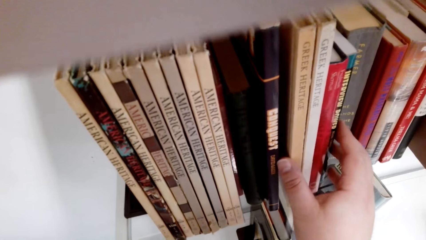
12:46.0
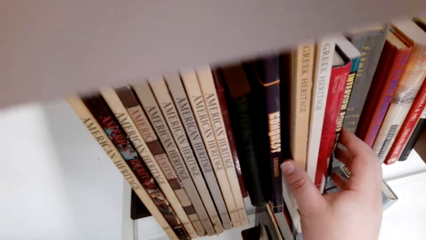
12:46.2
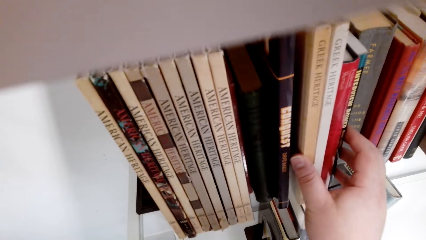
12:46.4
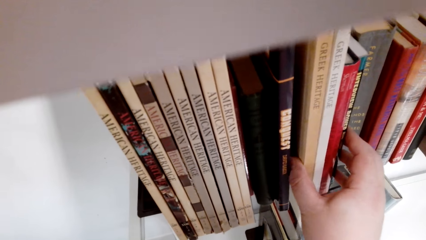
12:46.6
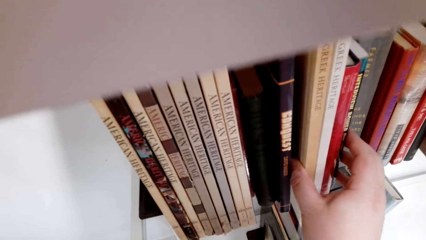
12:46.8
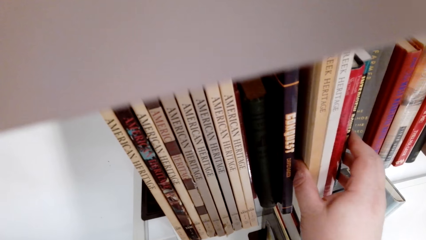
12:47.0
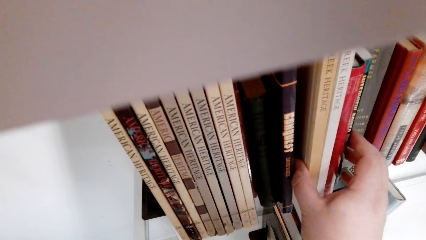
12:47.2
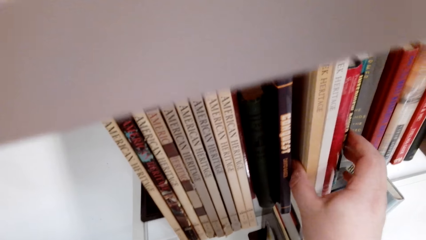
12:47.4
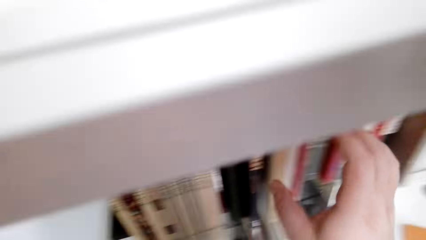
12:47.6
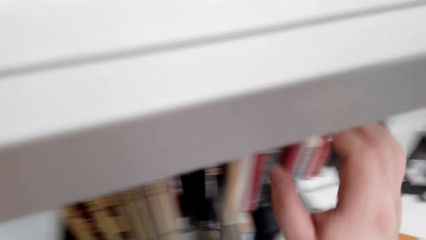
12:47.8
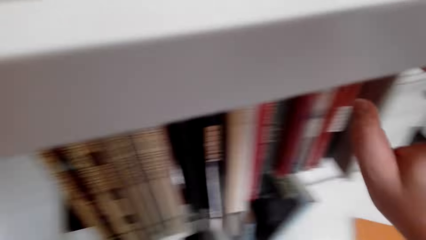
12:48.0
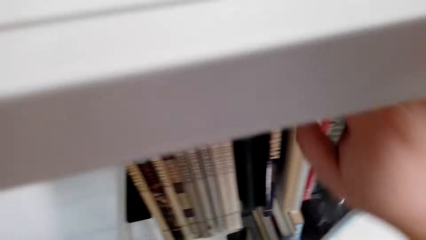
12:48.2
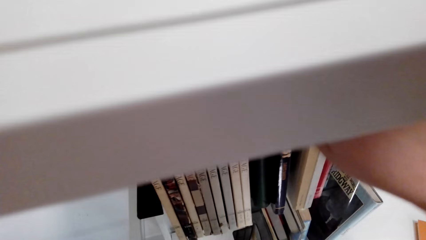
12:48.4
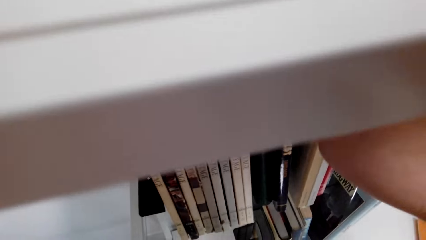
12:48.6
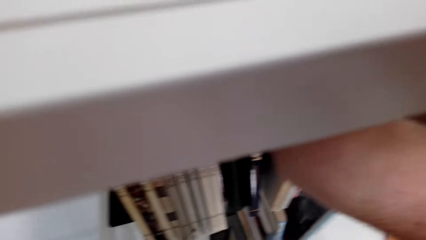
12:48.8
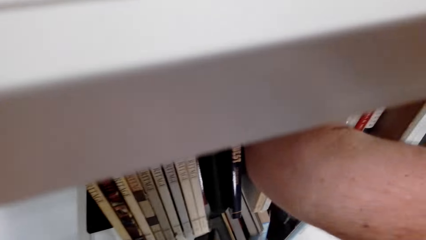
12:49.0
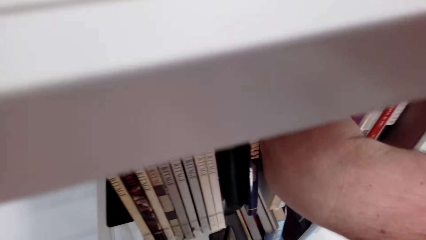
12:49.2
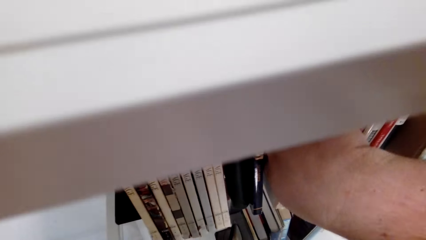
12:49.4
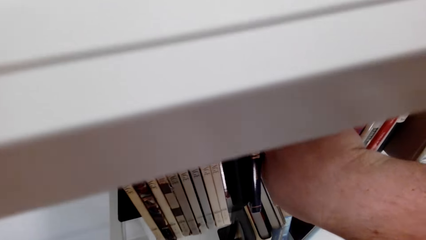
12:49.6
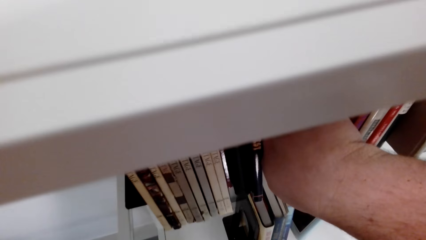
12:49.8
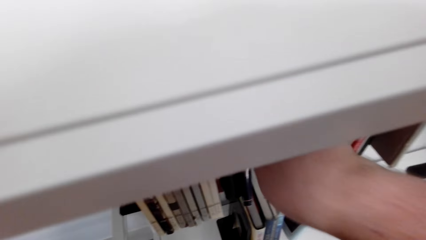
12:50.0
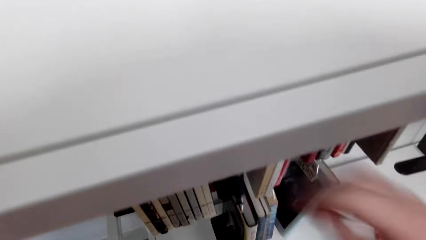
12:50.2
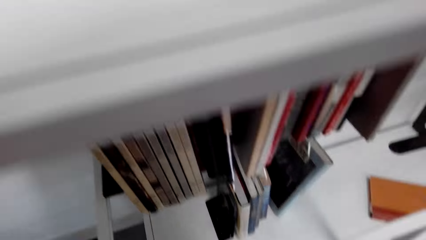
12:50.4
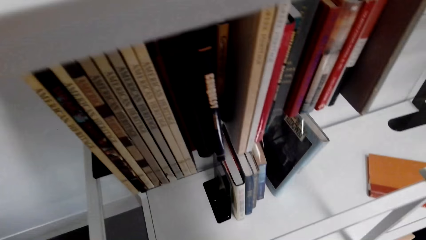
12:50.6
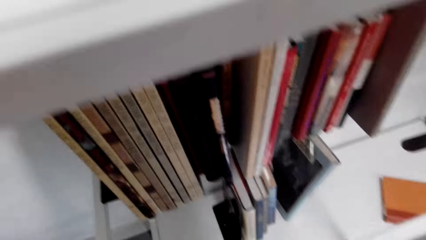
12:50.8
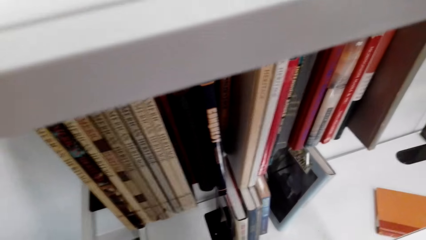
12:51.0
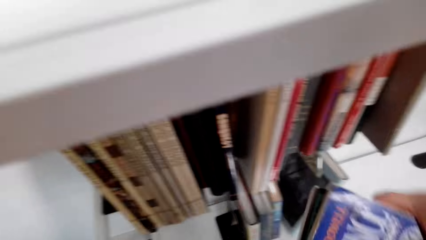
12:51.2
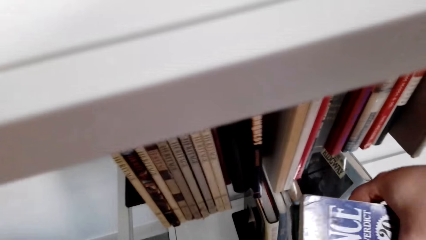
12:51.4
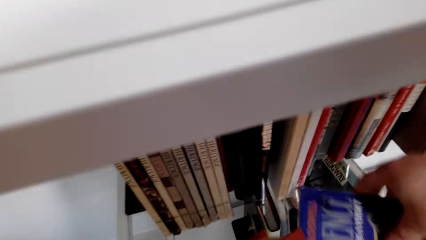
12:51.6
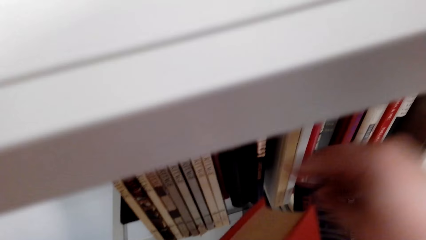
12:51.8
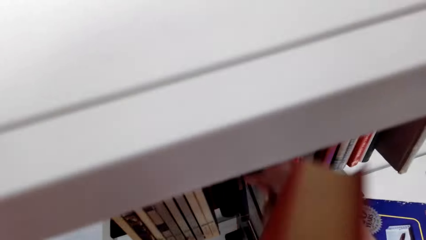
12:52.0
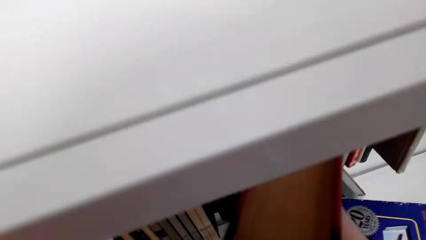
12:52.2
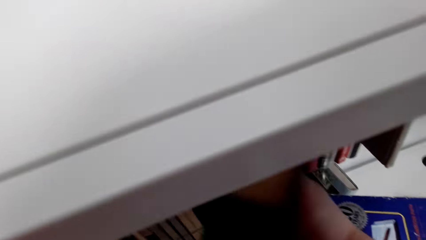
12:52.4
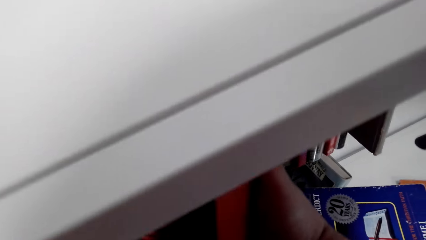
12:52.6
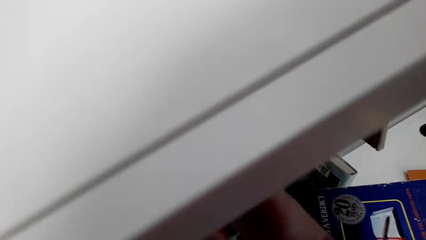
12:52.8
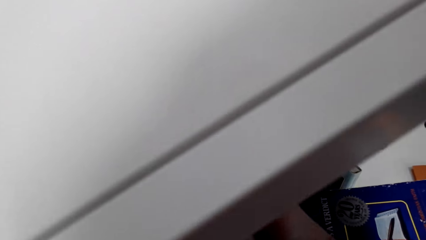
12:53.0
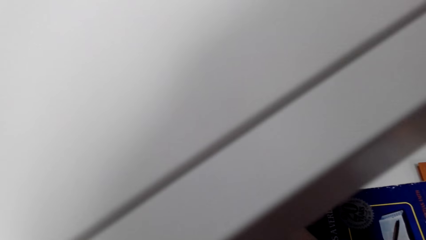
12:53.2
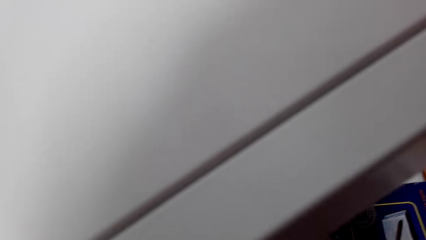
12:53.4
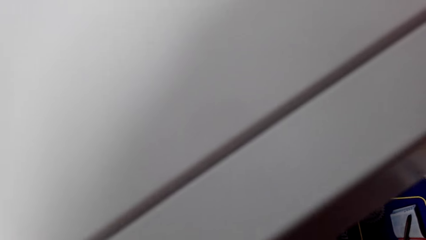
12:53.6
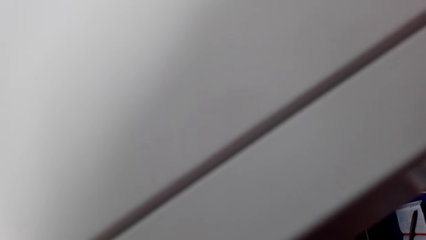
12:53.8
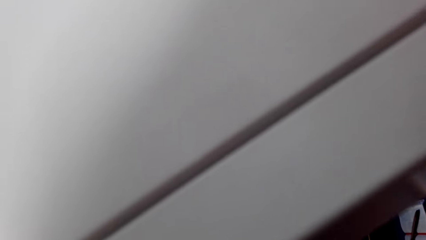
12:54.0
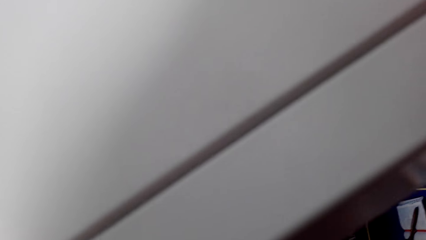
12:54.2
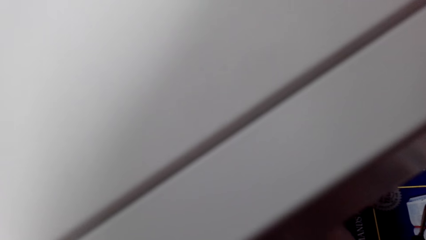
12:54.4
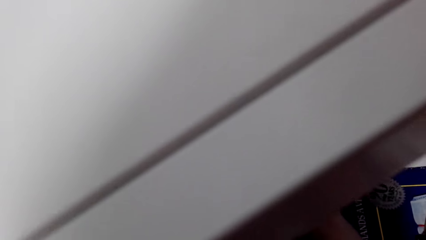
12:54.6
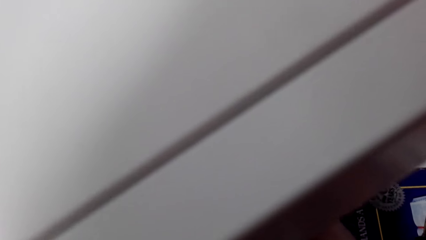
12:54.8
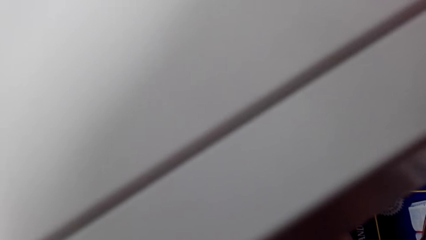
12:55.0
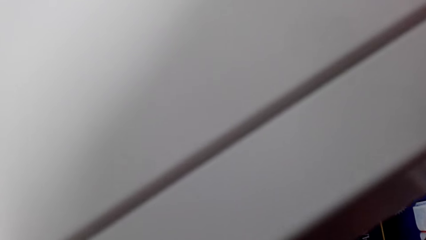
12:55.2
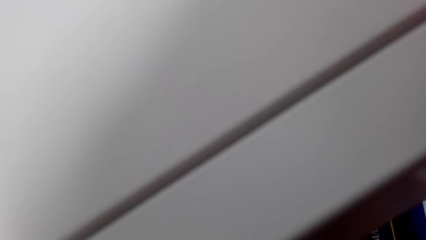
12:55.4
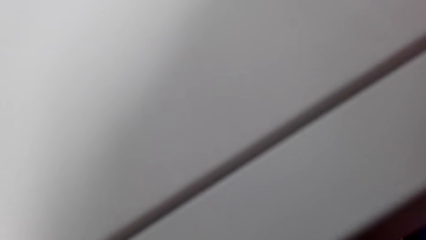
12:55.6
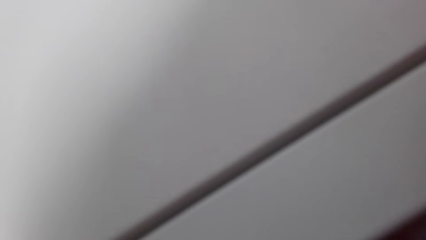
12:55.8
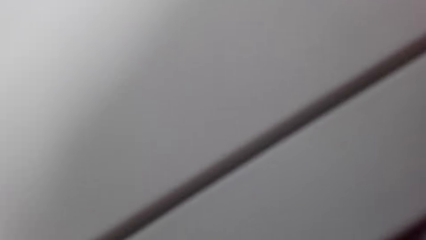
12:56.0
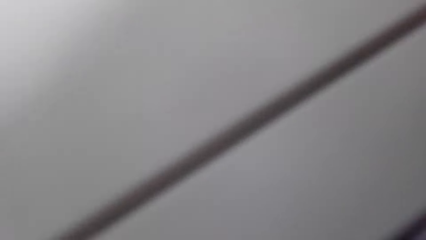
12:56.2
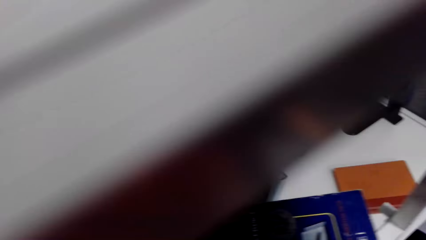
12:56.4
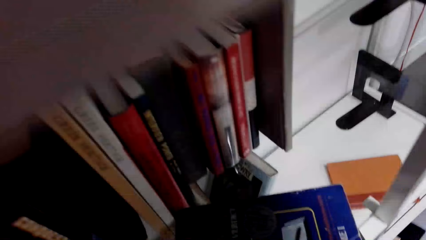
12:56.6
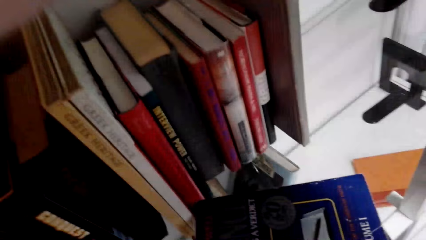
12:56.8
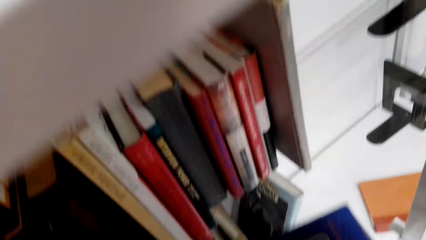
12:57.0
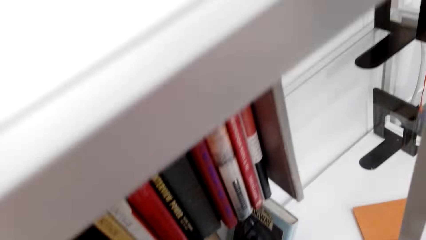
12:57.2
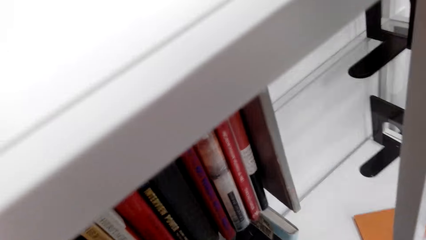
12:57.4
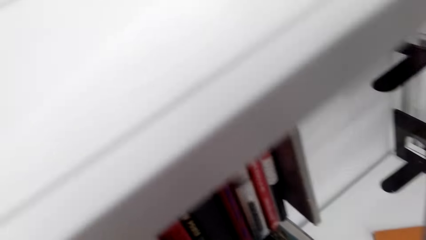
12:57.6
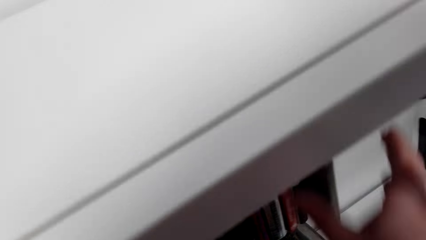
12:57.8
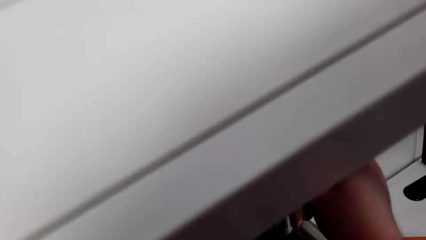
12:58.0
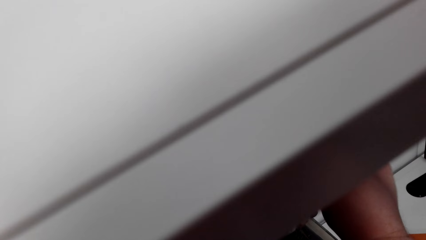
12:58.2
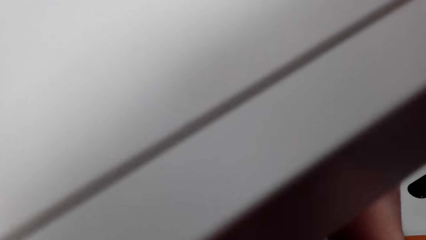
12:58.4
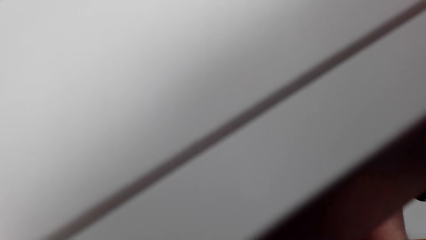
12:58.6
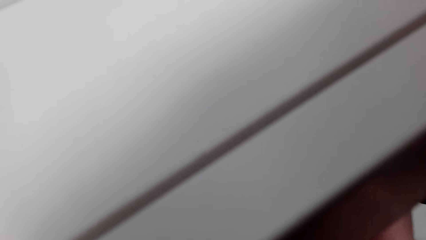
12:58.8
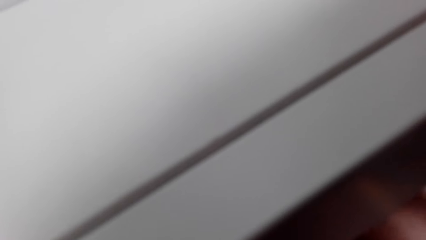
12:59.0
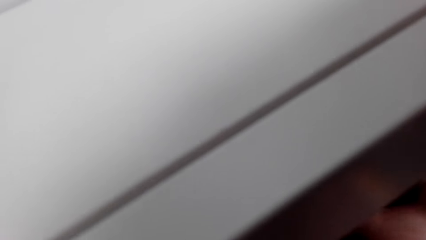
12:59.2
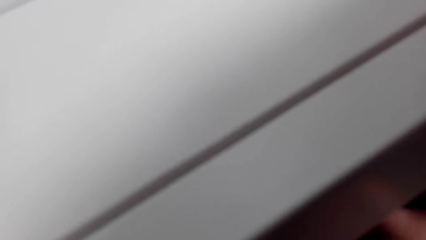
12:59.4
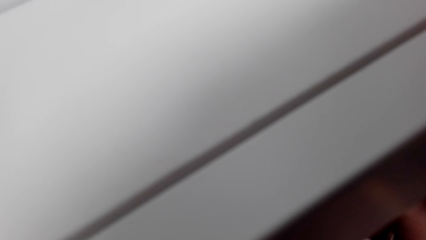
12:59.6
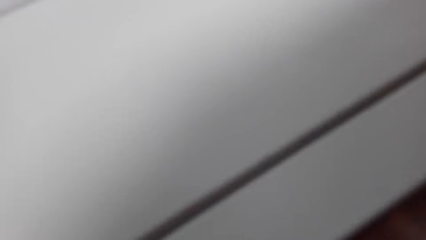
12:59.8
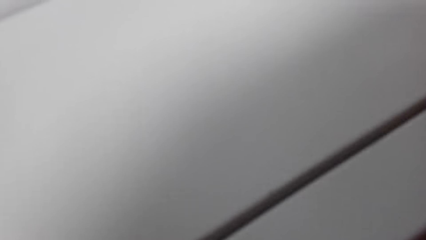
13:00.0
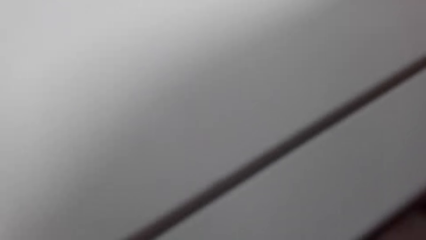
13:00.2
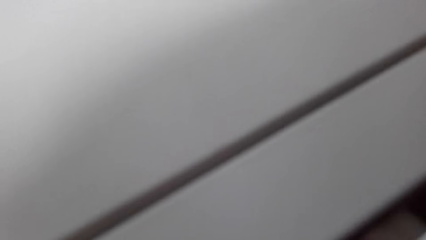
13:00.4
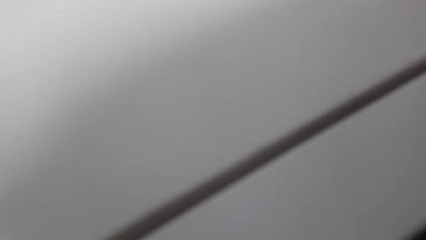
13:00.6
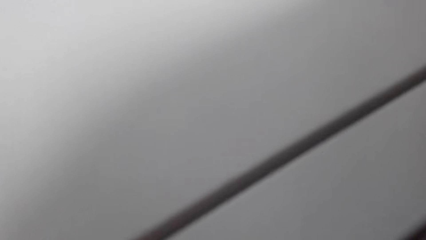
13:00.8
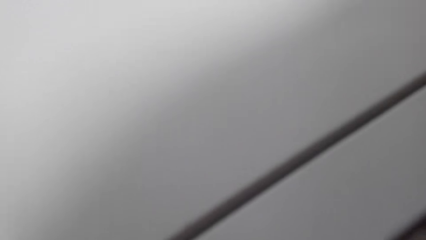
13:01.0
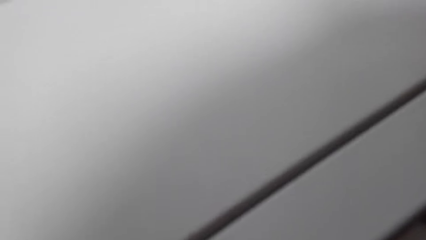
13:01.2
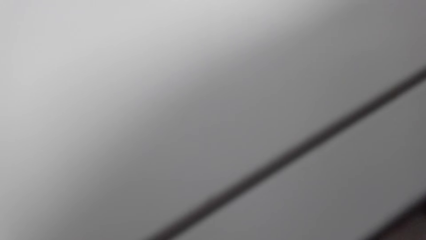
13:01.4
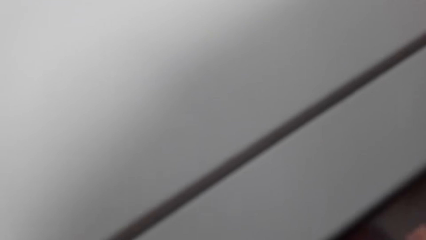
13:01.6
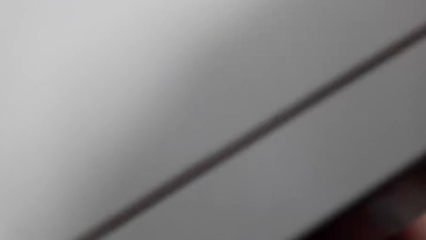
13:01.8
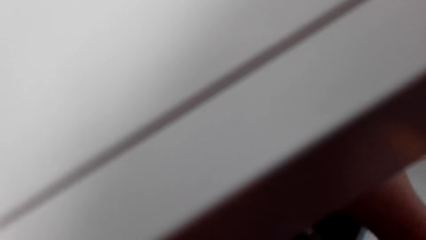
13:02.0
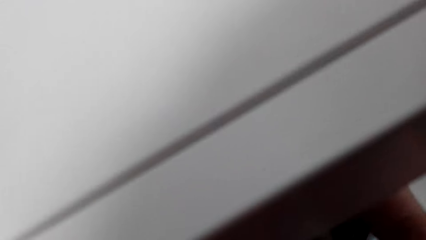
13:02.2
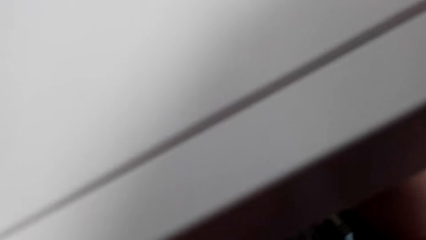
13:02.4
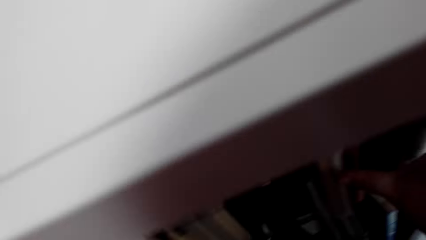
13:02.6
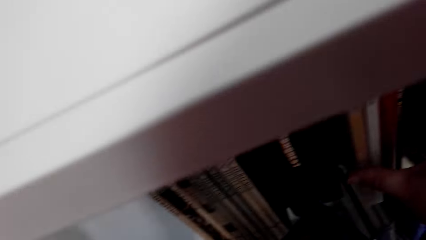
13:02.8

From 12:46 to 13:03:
The camera wearer counts books on the shelf. They put a hand between the books. They put books on the bookshelf. They fix a book on the shelf.
